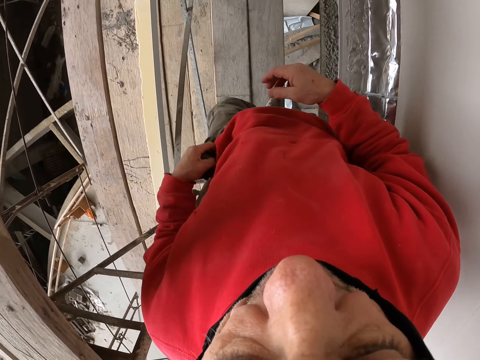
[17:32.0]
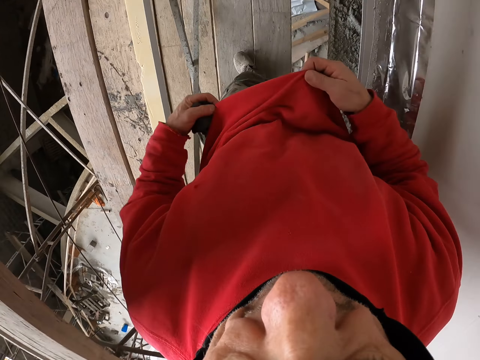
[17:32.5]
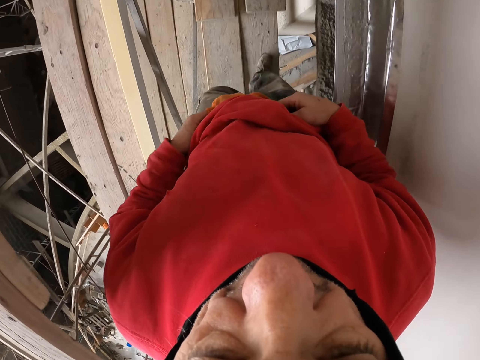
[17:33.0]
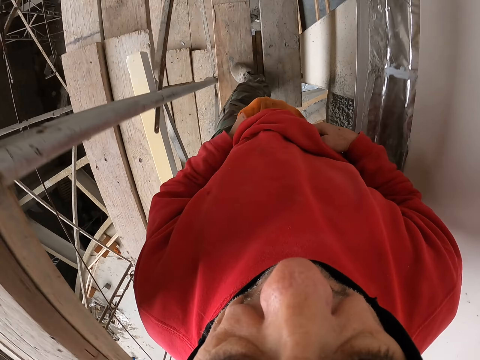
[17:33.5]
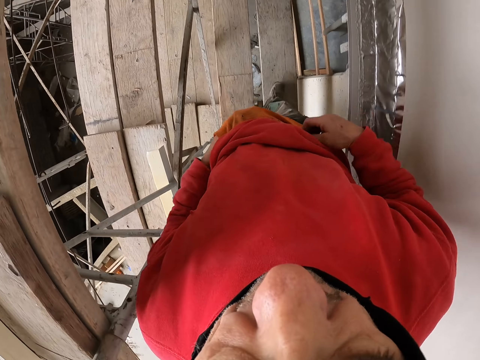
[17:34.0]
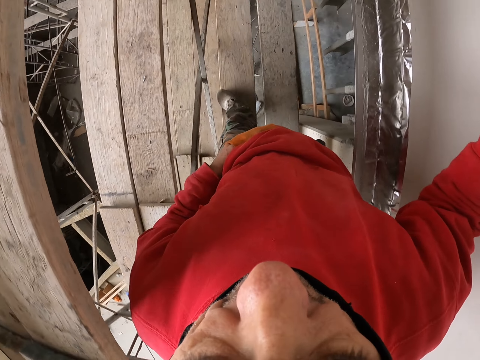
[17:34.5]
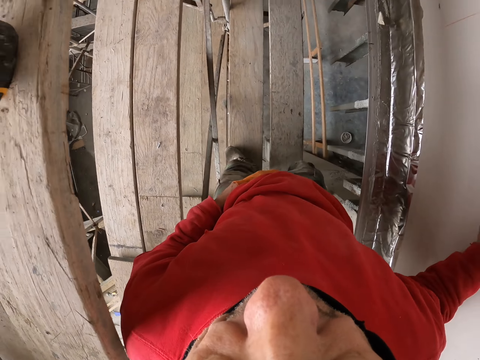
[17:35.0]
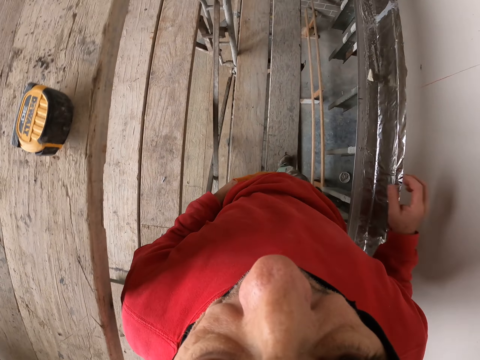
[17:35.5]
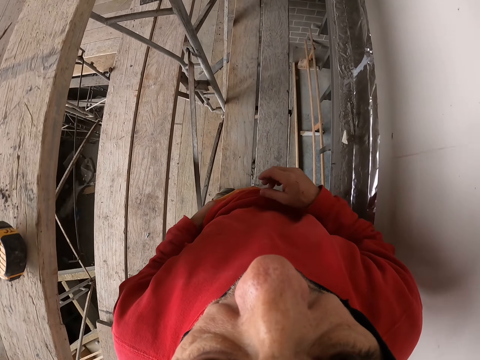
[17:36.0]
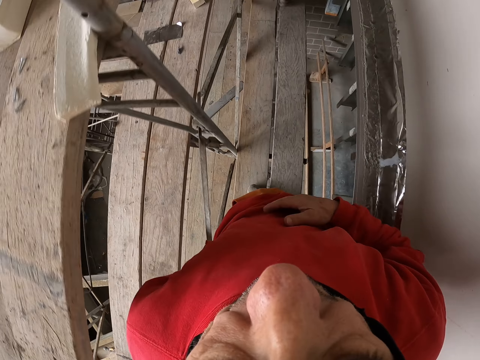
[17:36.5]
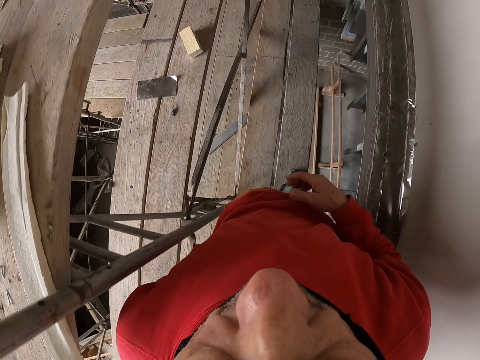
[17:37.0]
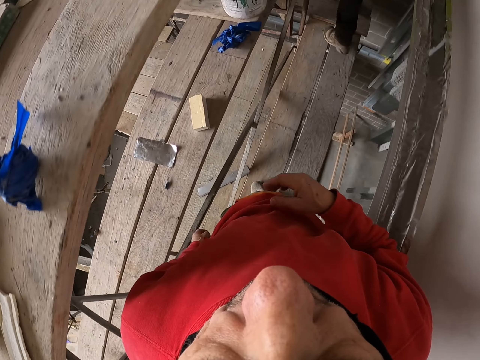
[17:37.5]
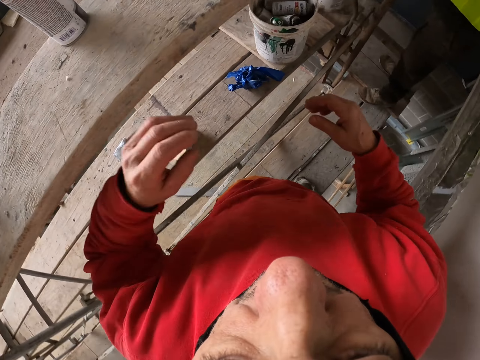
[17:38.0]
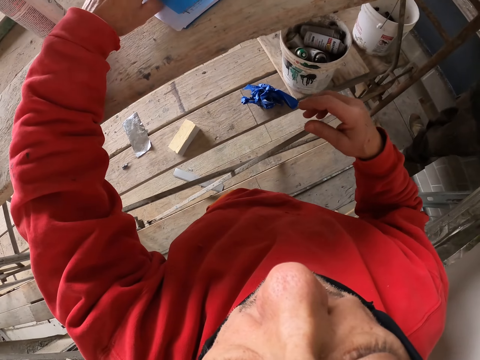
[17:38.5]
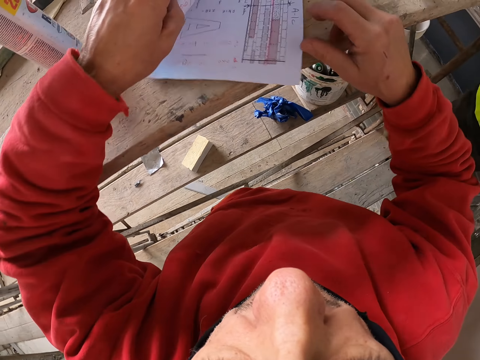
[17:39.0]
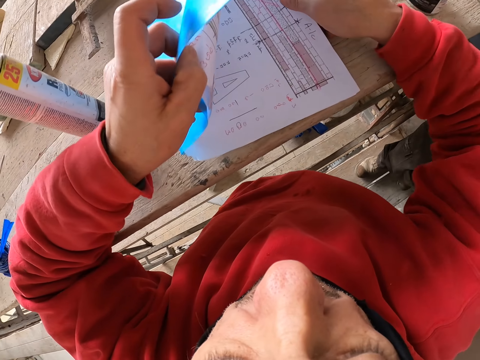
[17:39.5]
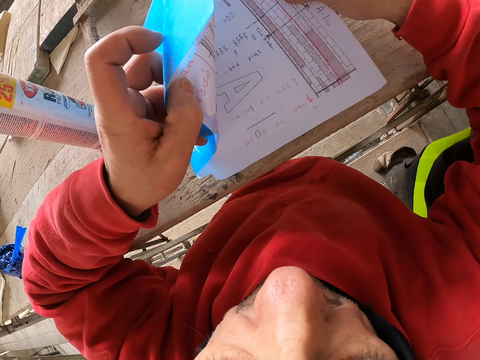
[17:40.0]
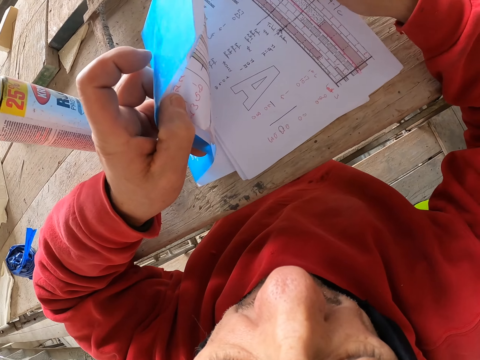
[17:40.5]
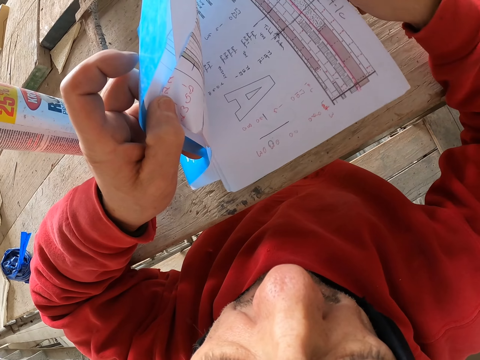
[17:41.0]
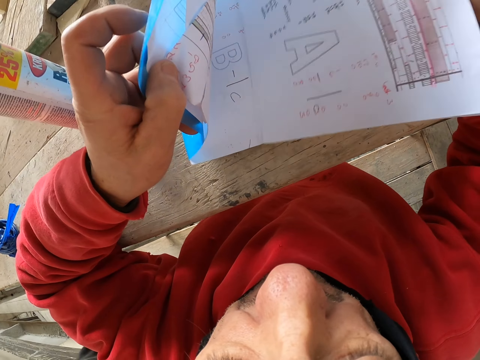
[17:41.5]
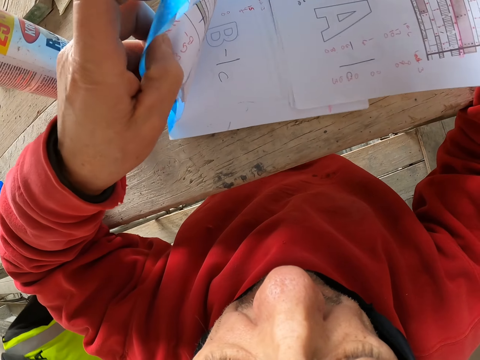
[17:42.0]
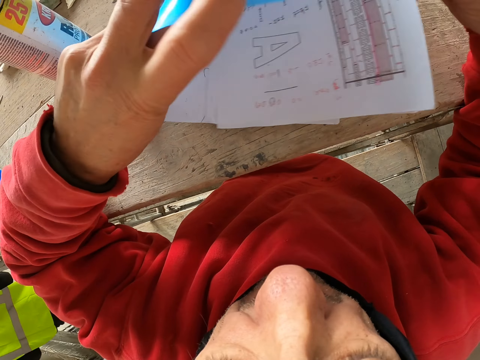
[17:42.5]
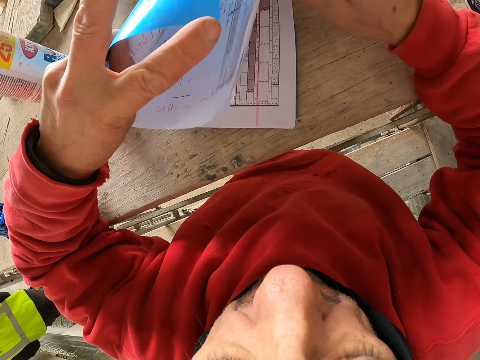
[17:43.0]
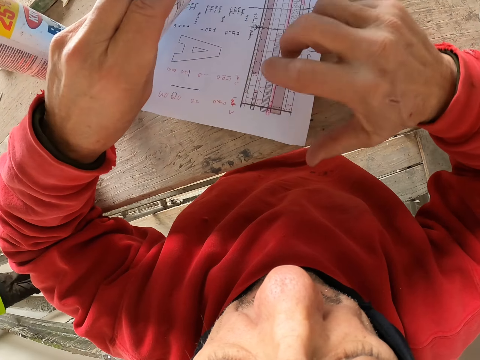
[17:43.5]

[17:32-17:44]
The camera wearer puts the glove in the pocket. He moves his sweater. He touches the wall. He walks a few steps. He takes the file. He goes through his file. He looks at the piece of paper.

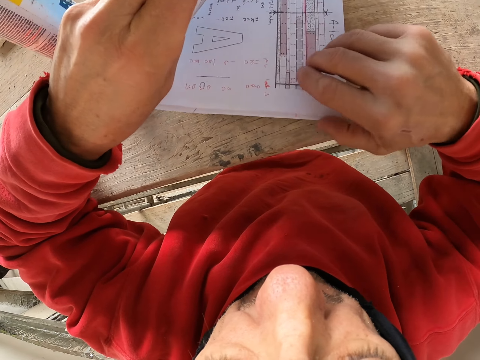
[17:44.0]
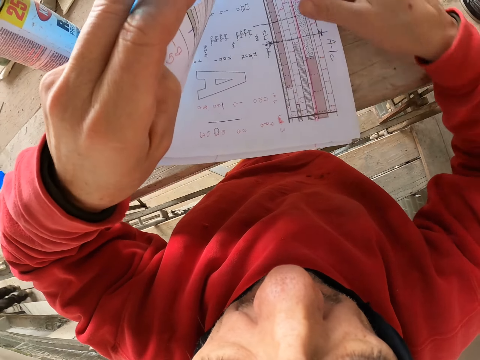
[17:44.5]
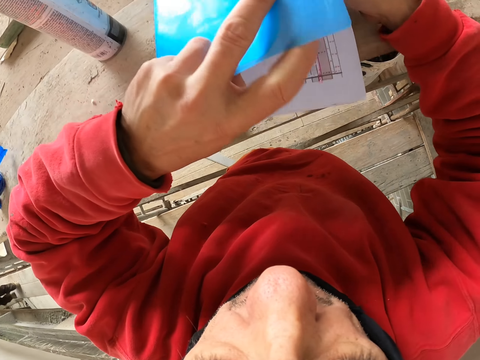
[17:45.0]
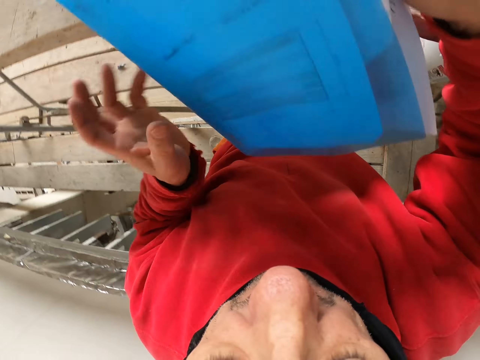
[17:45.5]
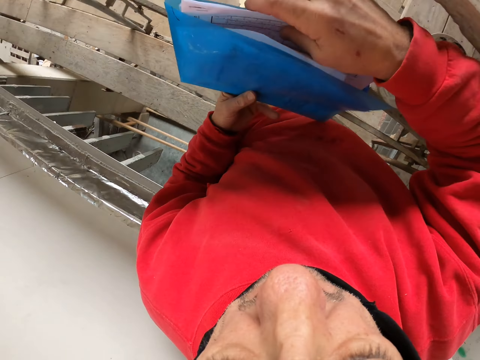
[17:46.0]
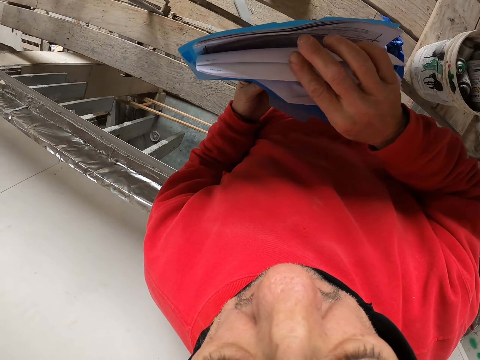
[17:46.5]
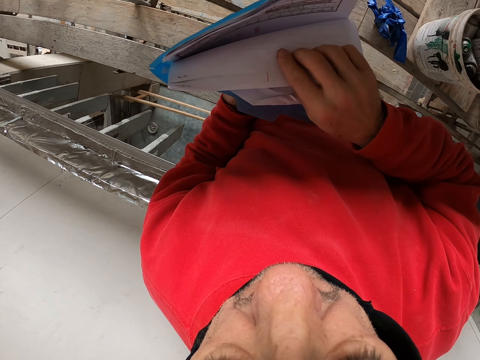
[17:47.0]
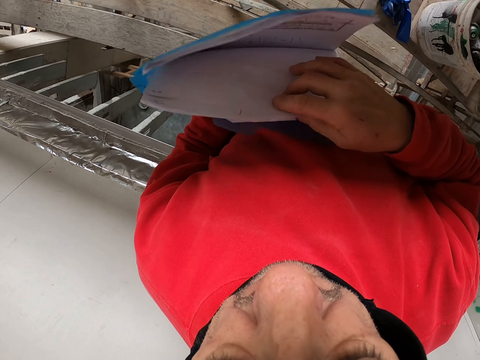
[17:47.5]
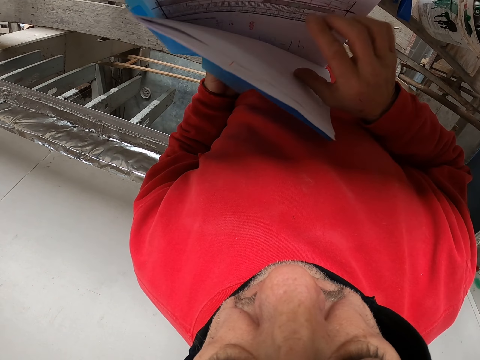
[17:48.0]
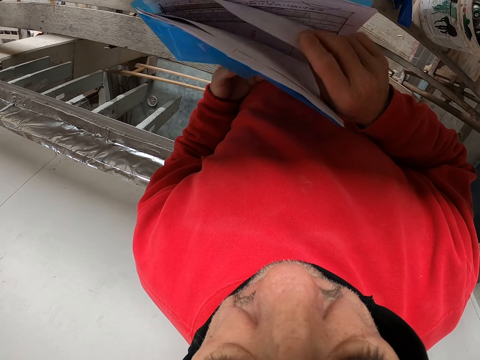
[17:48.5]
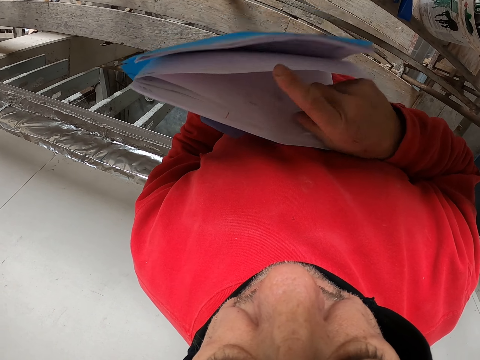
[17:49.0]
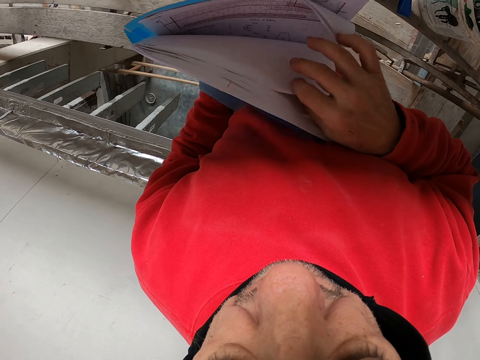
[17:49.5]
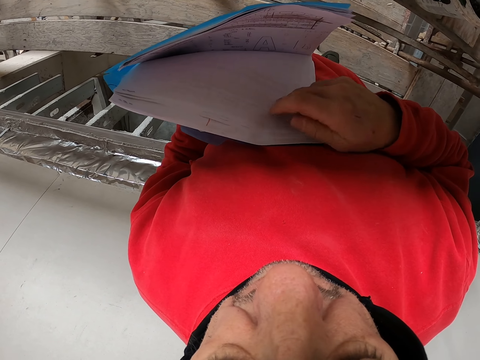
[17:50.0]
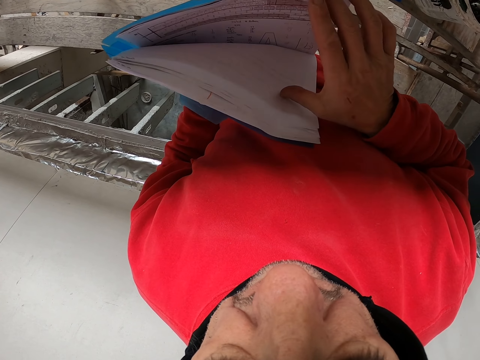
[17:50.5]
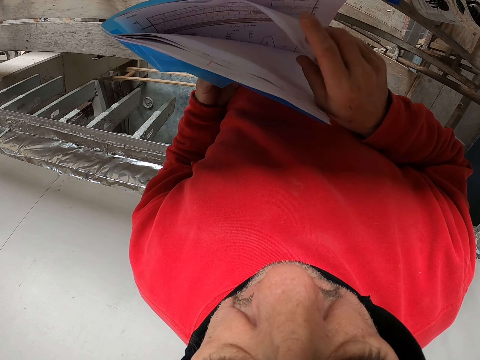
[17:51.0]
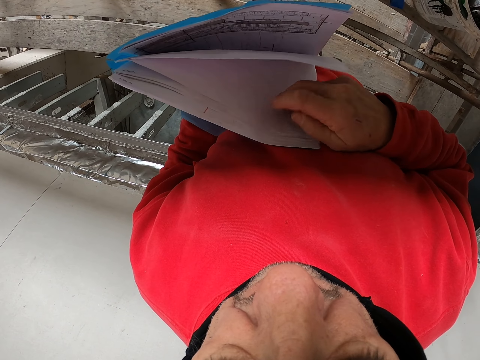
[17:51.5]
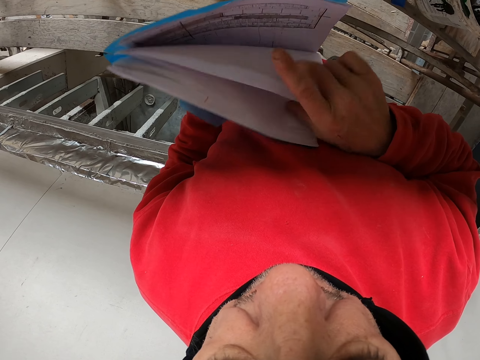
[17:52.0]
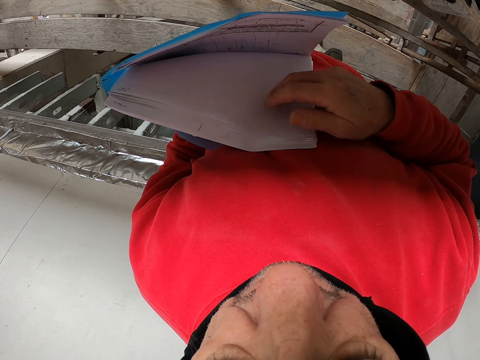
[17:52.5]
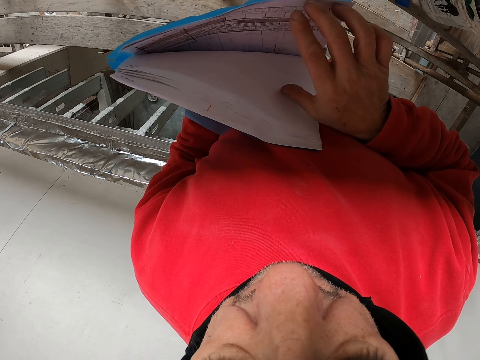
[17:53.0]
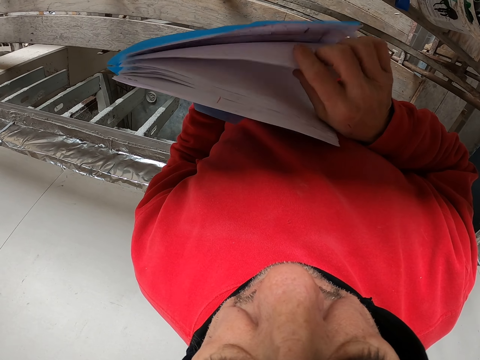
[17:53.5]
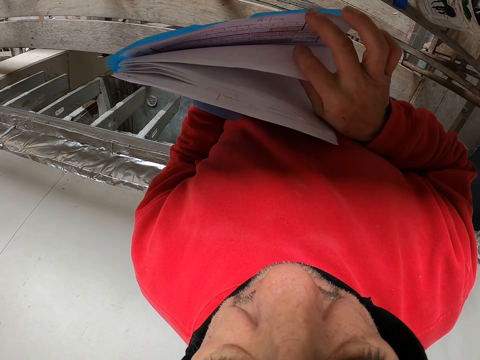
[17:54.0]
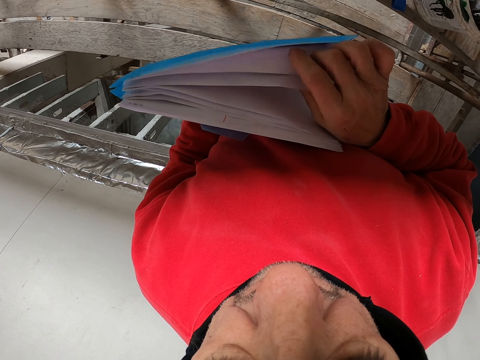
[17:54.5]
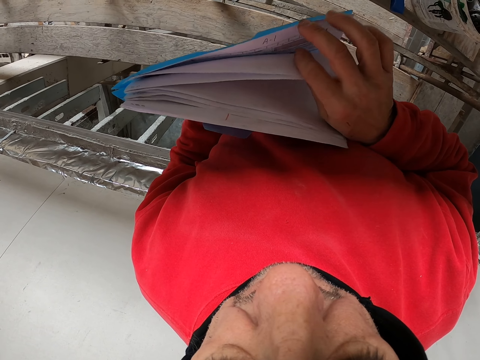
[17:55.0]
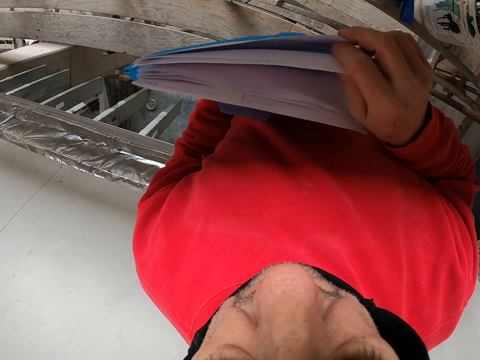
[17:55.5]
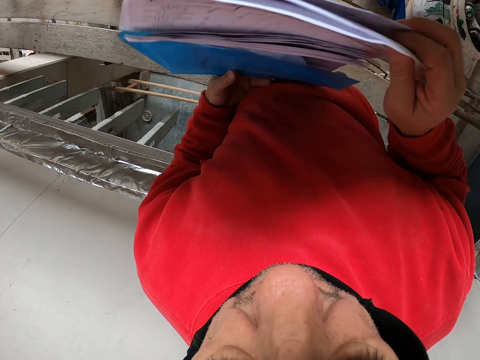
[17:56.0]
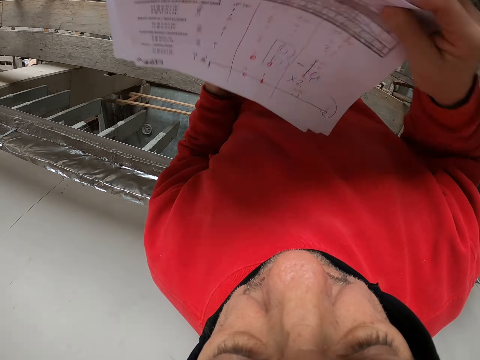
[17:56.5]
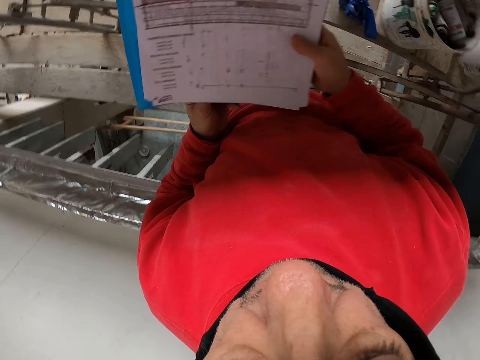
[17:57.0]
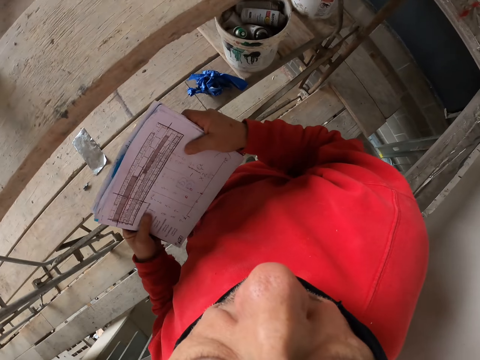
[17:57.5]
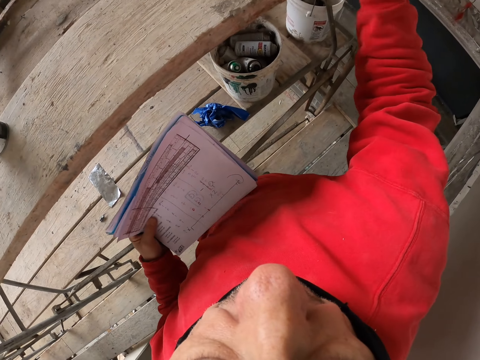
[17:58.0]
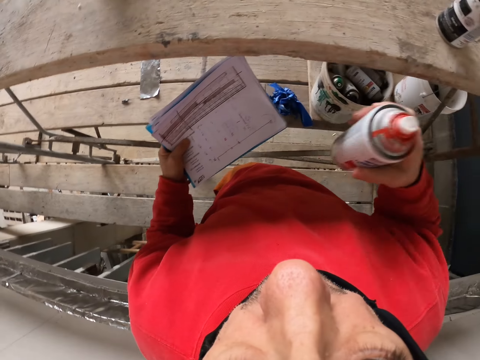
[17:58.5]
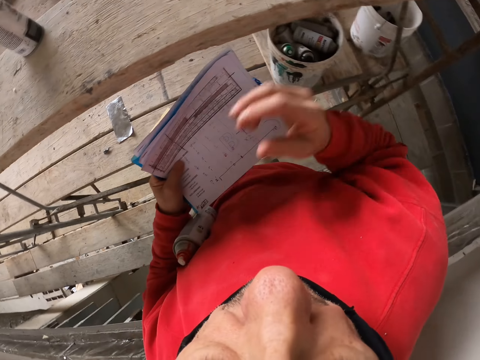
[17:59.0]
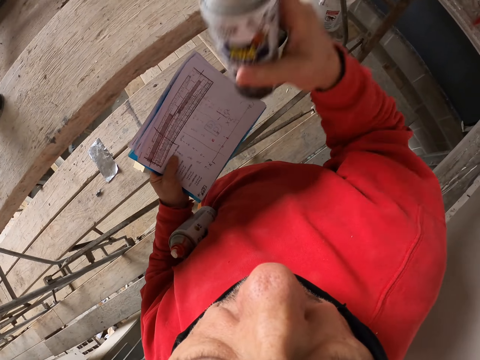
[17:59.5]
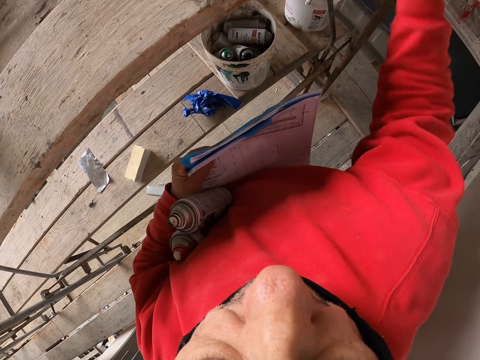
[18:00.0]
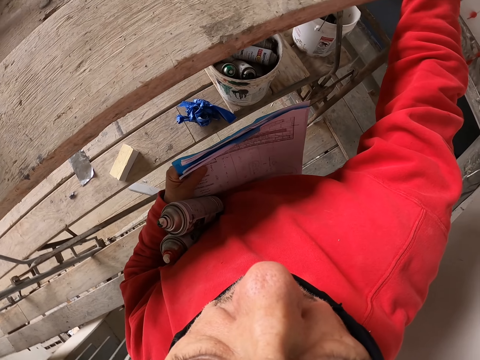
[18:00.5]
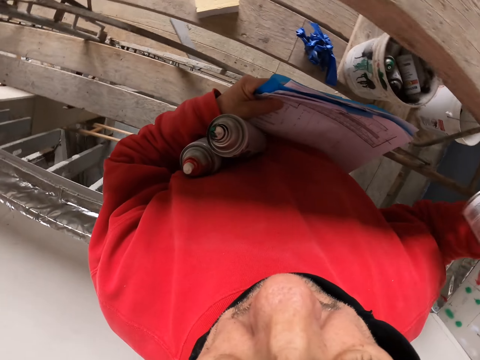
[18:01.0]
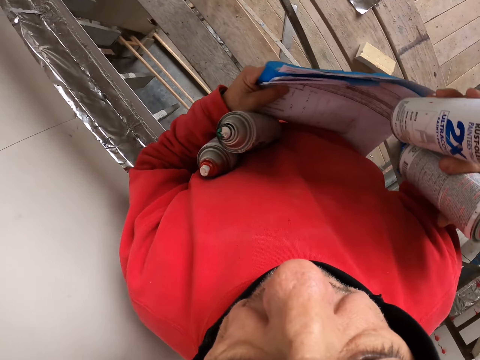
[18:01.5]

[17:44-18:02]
The camera wearer takes the file. He looks at the papers. He picks up the piece of paper. He takes the spray bottle. He holds the spray bottle in his hand. He takes the spray bottle.
